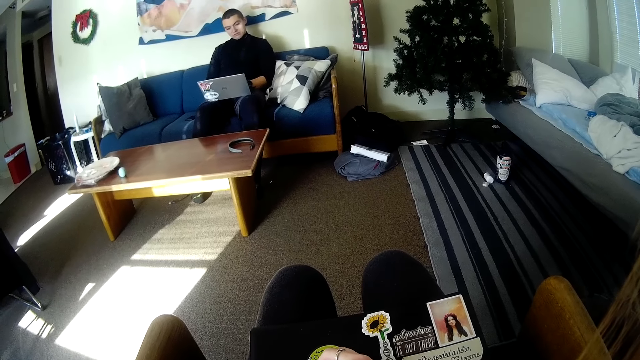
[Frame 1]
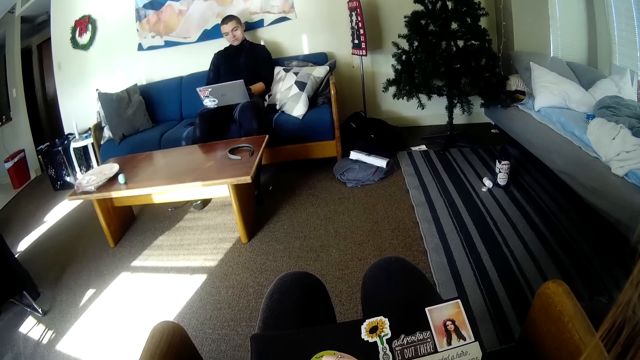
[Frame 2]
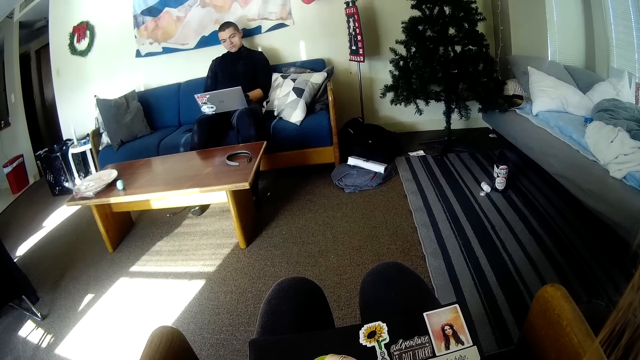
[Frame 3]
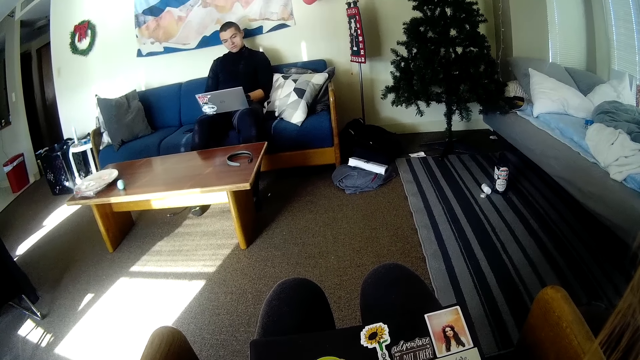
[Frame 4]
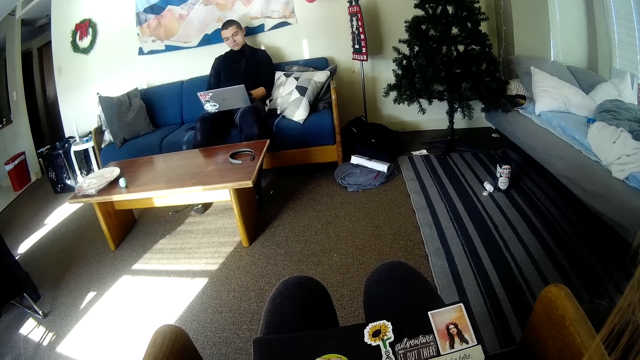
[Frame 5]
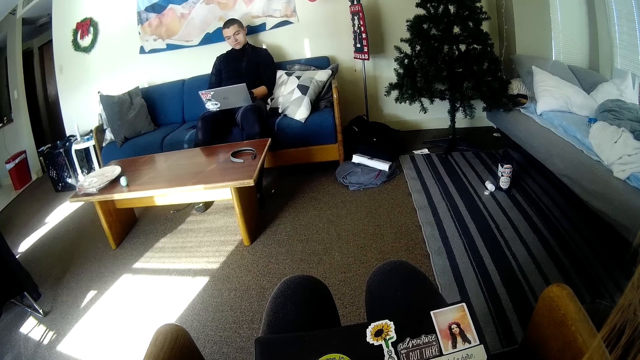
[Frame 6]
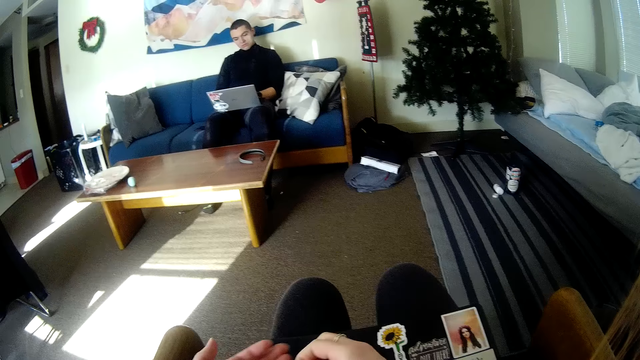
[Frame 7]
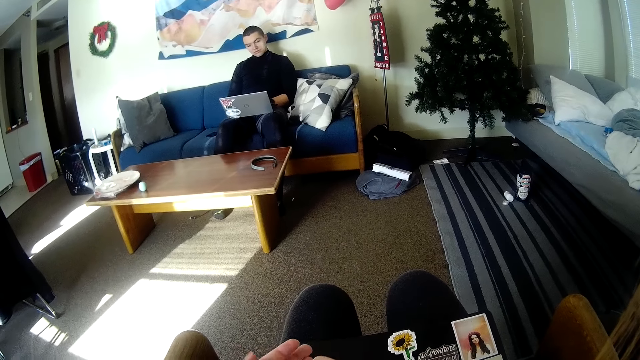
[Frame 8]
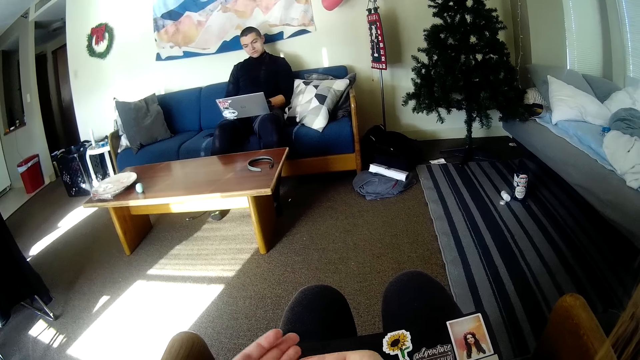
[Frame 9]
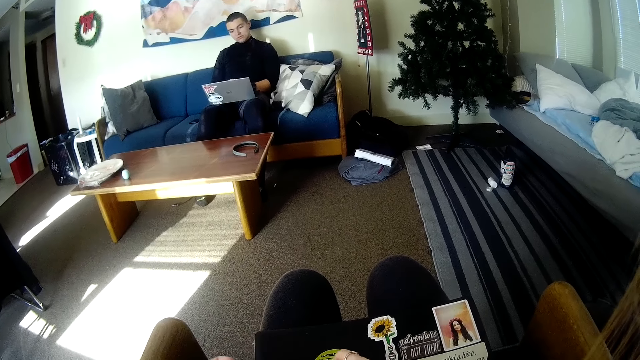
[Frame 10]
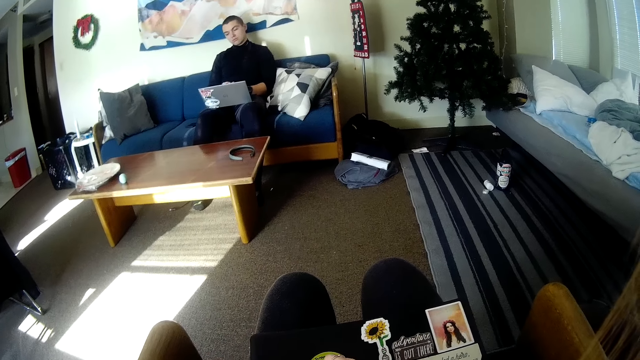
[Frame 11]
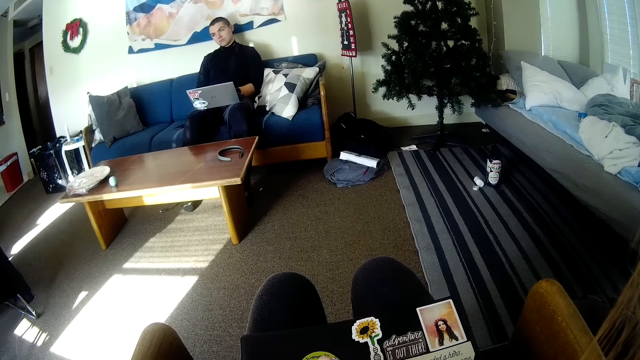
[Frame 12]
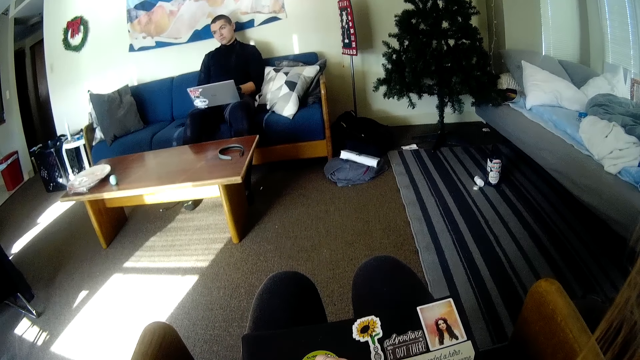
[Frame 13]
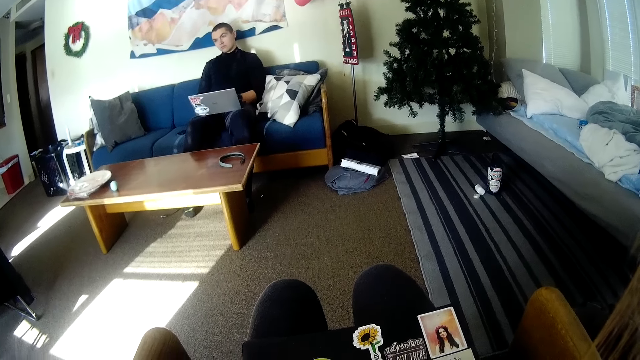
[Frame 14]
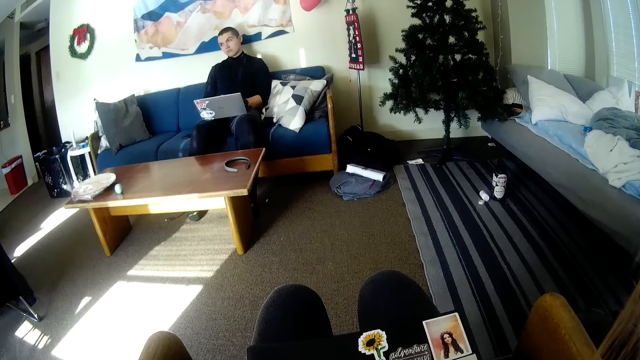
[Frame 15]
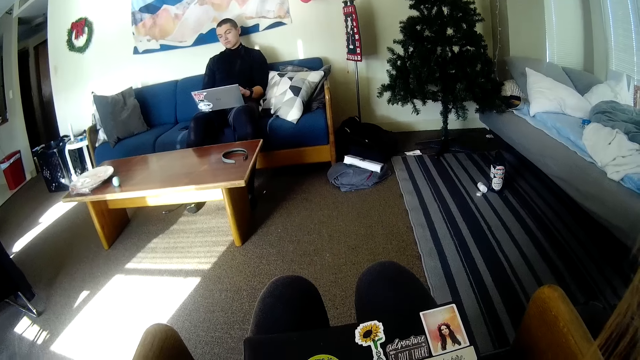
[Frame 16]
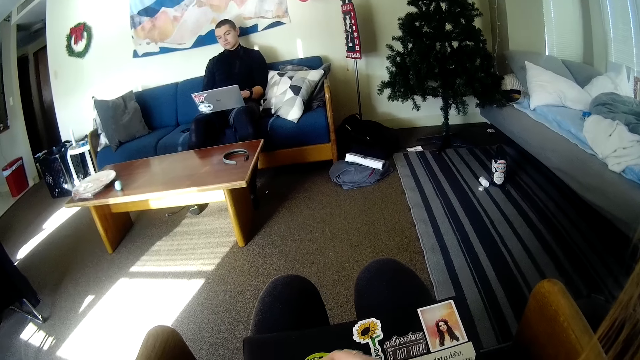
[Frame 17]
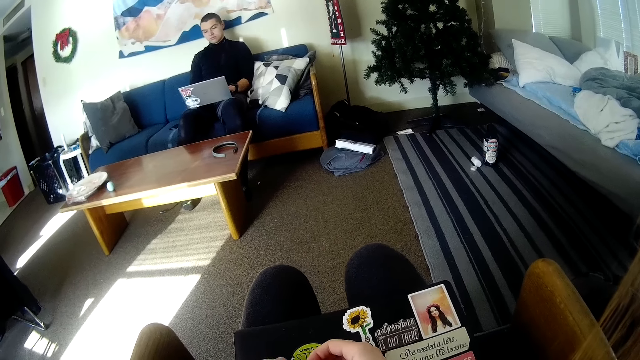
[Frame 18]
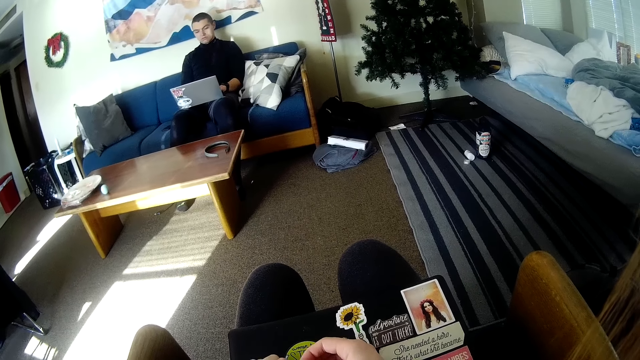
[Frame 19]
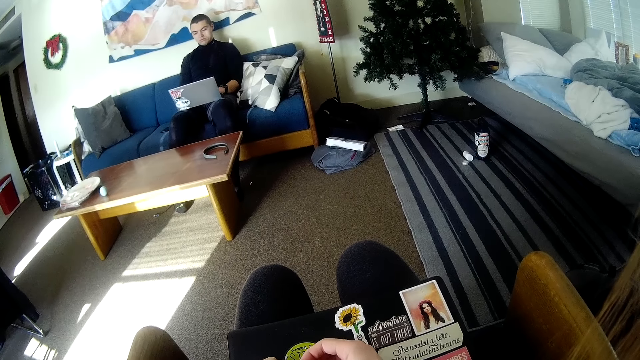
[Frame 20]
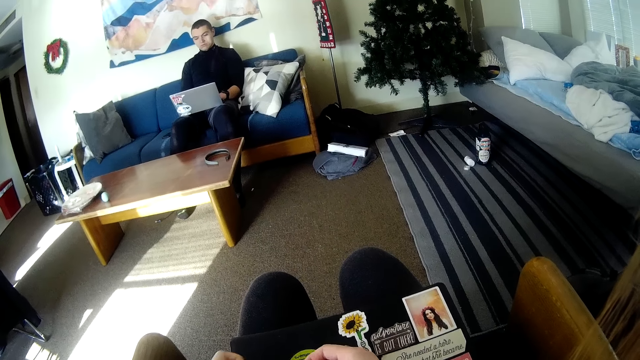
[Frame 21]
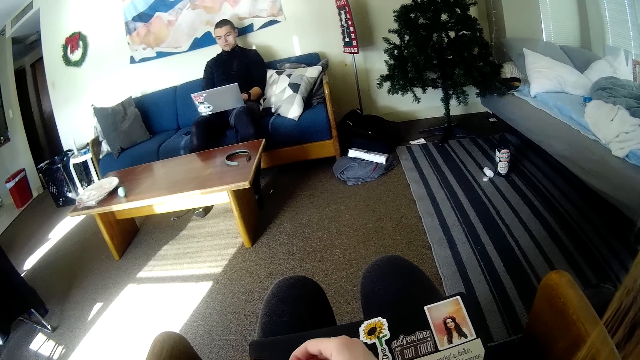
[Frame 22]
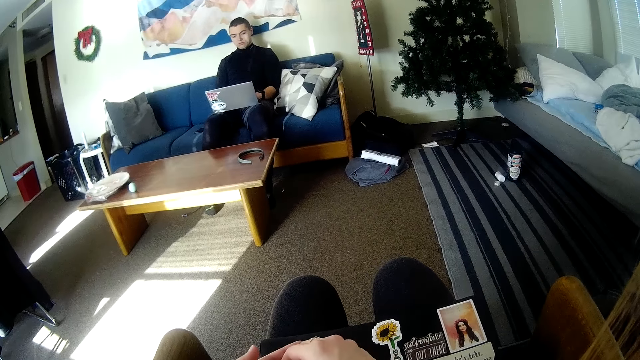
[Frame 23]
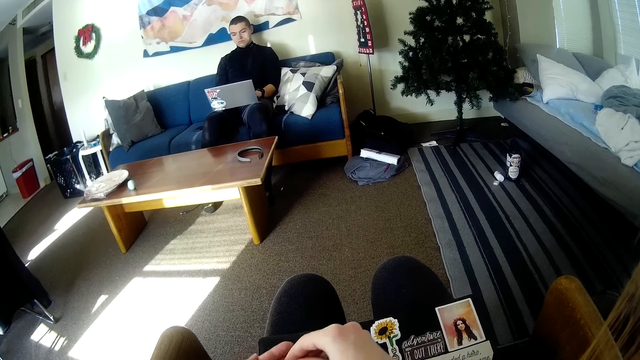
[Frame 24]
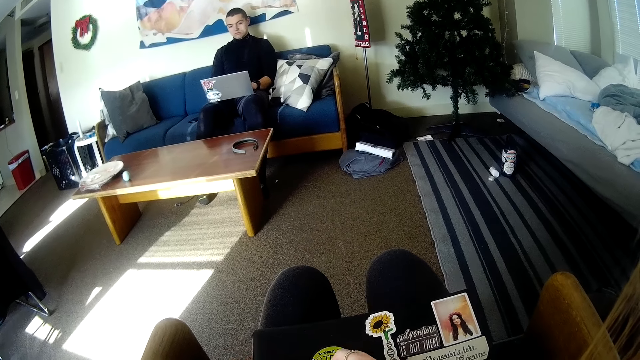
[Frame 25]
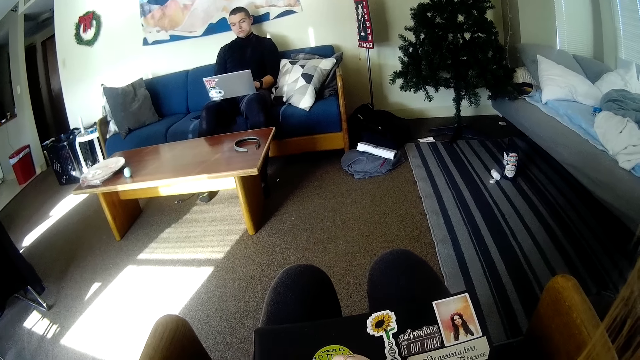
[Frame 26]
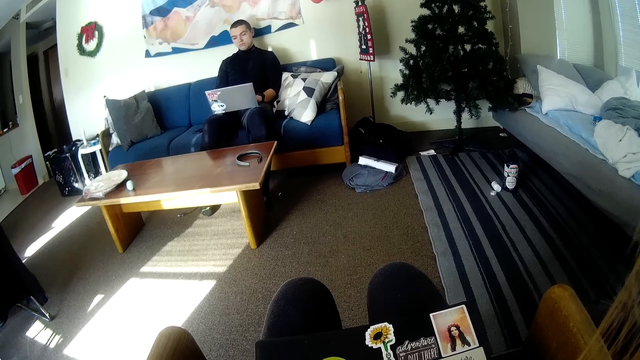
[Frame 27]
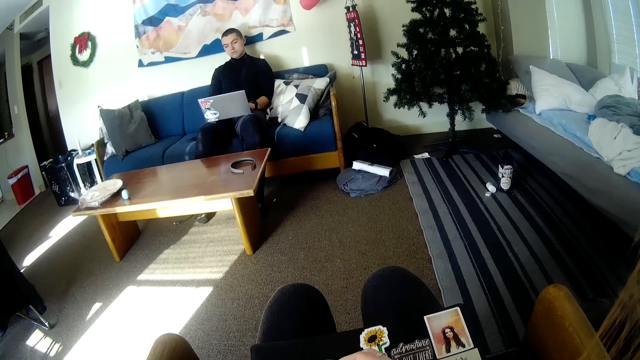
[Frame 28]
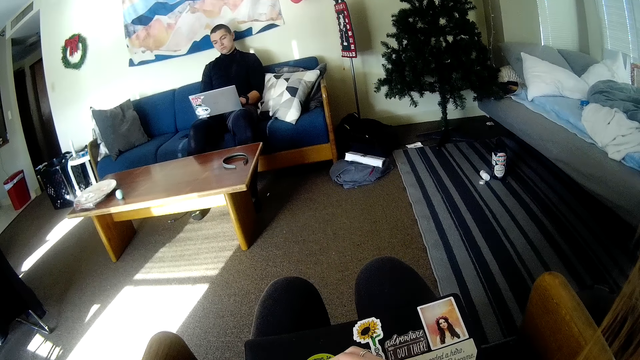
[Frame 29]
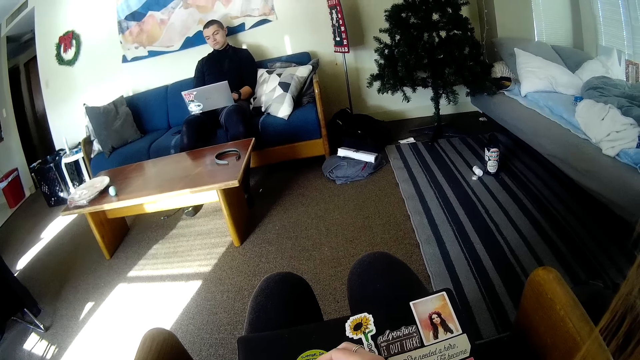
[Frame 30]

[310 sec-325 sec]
The man stopped interacting with the camera wearer. The camera wearer picks something in her left hand. She passes the peeled sticker in her right hand to her left hand. She puts something in the book. The man lifts his hand a bit. The camera wearer peels off a sticker from the surface of the book on her lap with her right hand. The man operates the laptop. The camera wearer removes the pieces of paper with her hands. She picks something in her left hand. She puts something in the book.

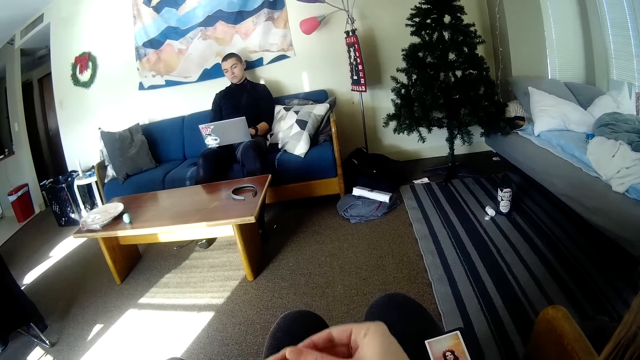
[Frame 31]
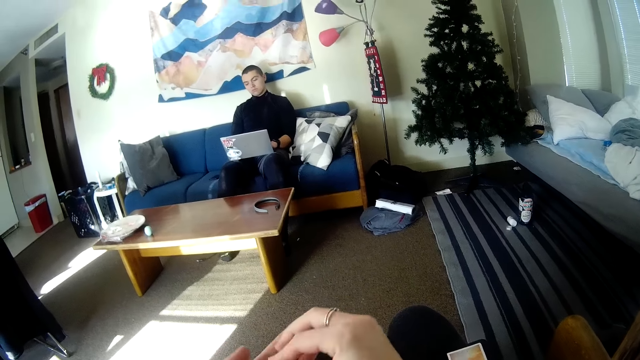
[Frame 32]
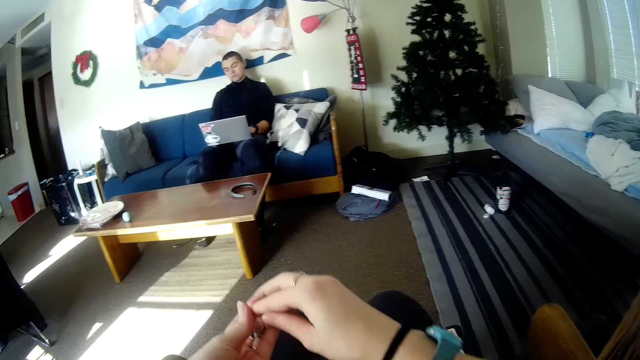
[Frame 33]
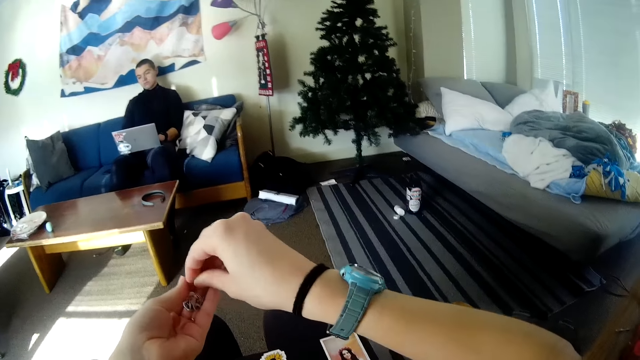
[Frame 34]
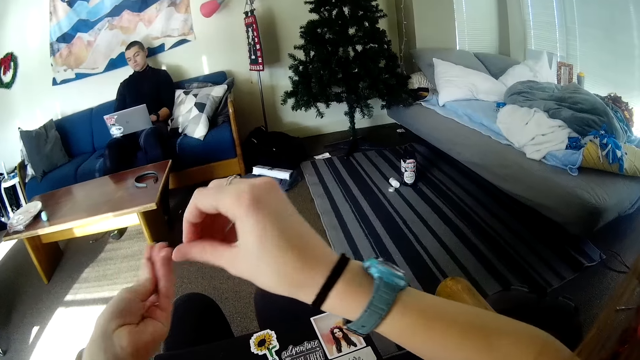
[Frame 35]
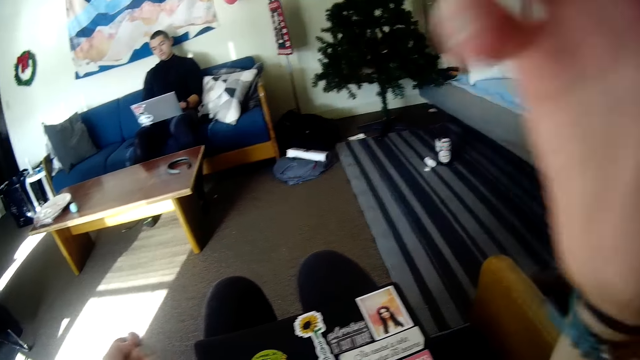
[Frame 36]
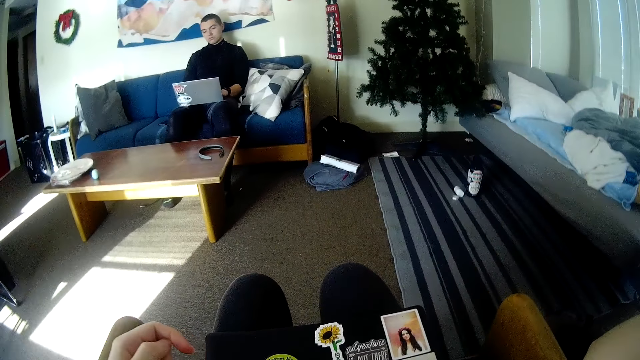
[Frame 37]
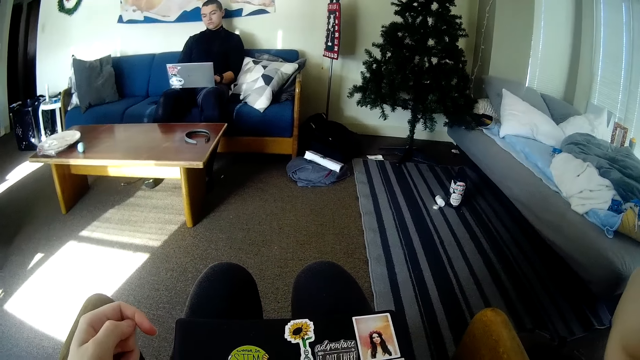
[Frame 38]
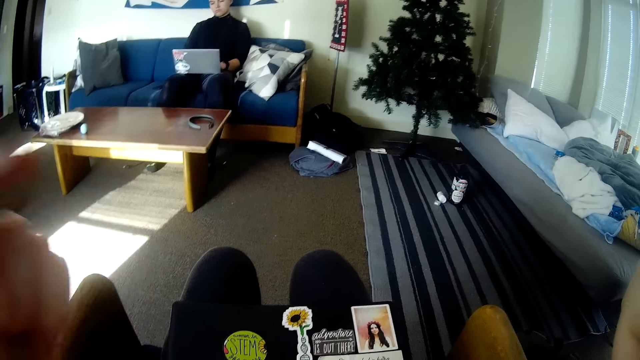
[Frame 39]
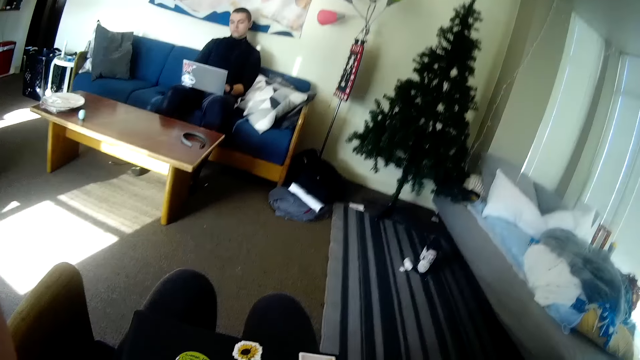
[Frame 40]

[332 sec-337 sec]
The camera wearer lifts her hands. She puts the pieces of paper on her left hand. She passes the peeled sticker in her right hand to her left hand. She lifts her hand up. She touches the camera on her head with her right hand. She adjusts the camera. She lifts her left hand up. She touches the camera on her head with both hands. She adjusts the camera with both hands.
